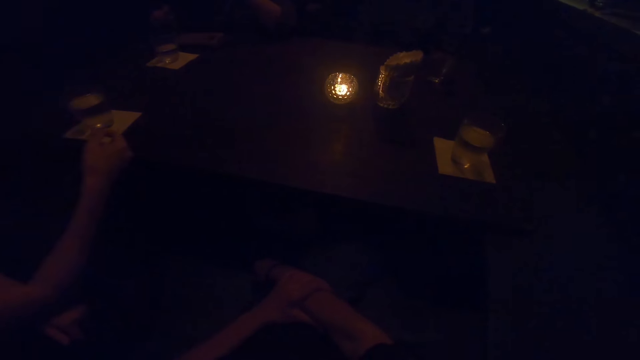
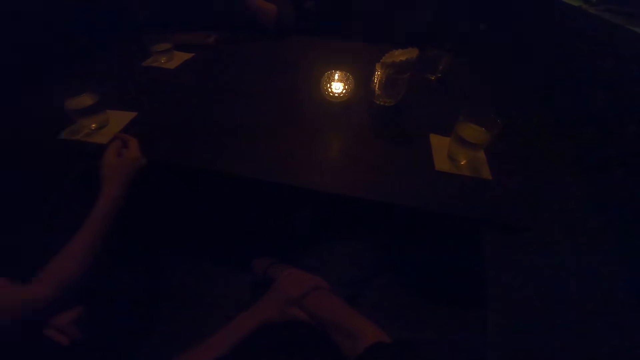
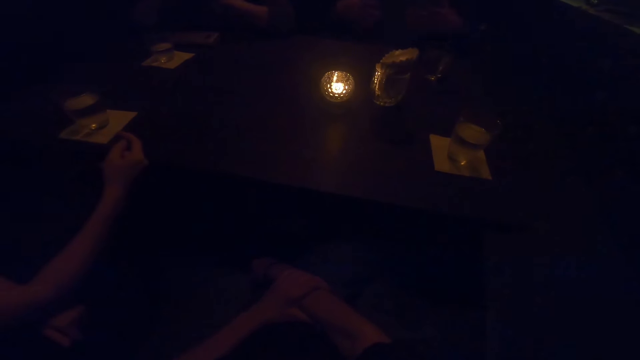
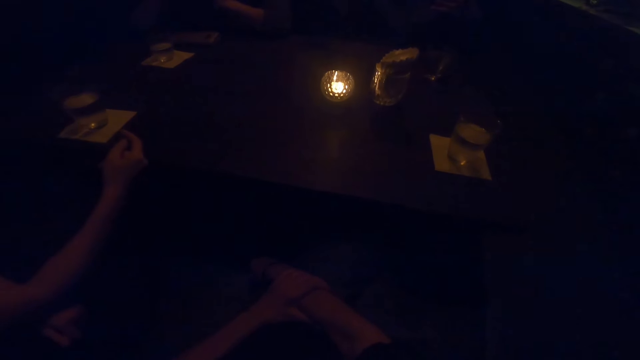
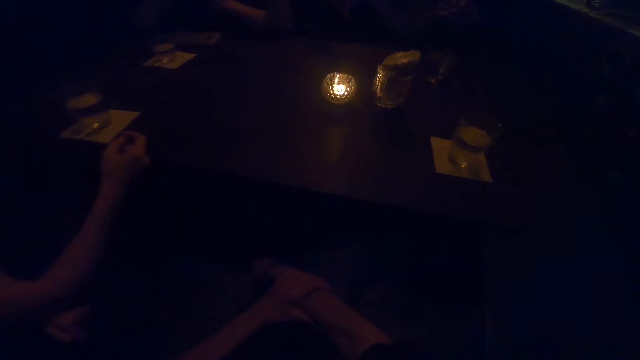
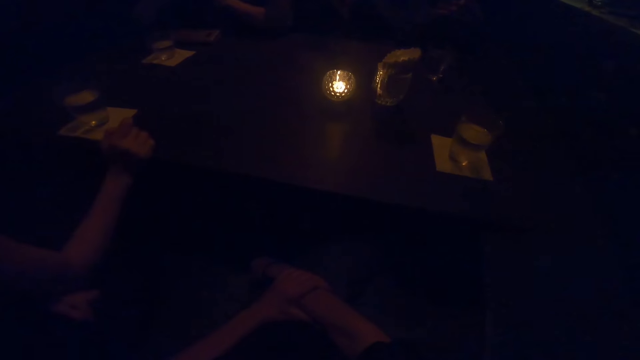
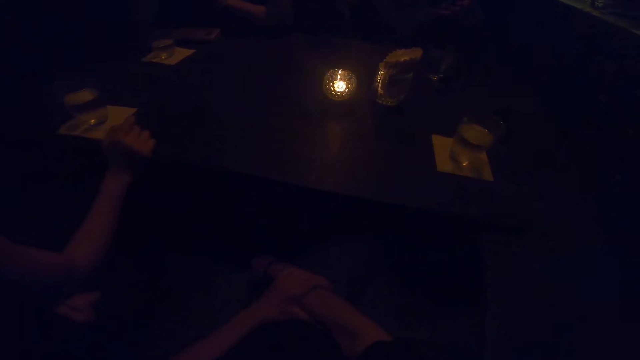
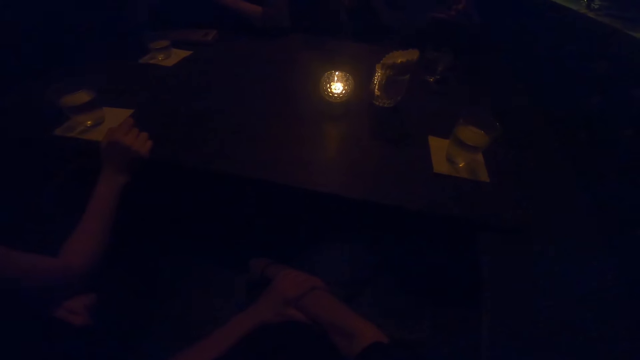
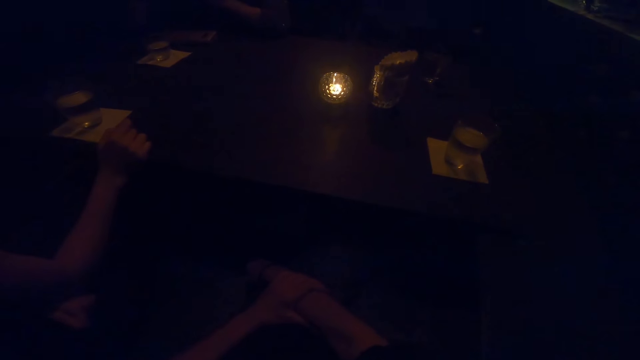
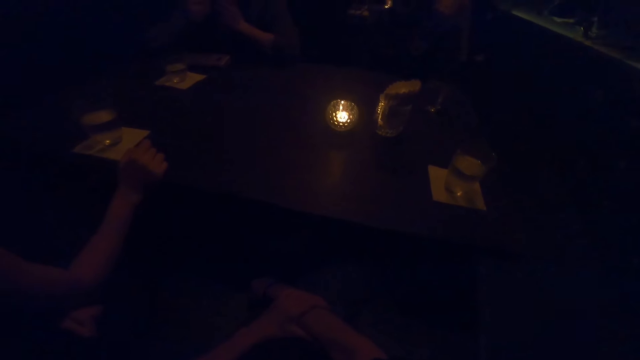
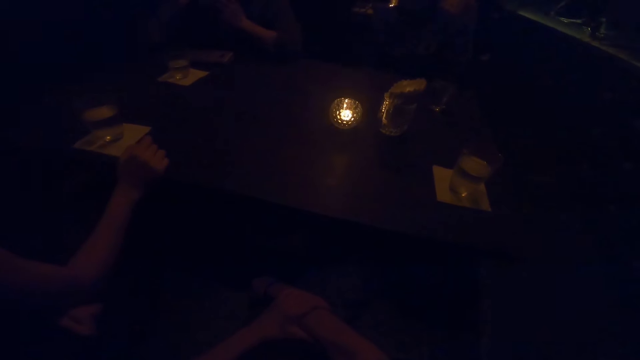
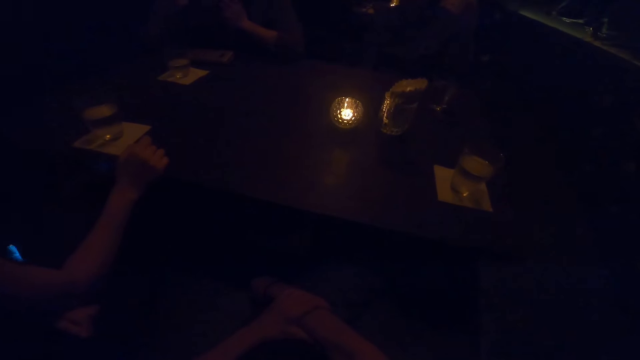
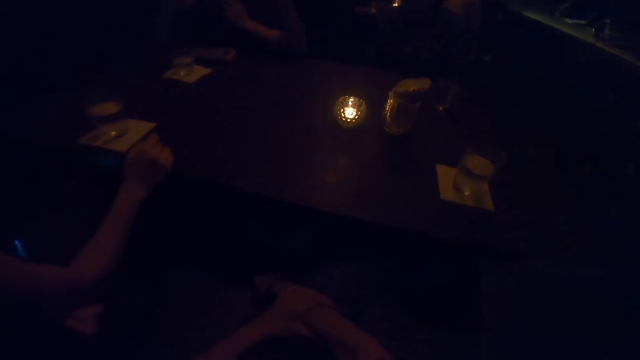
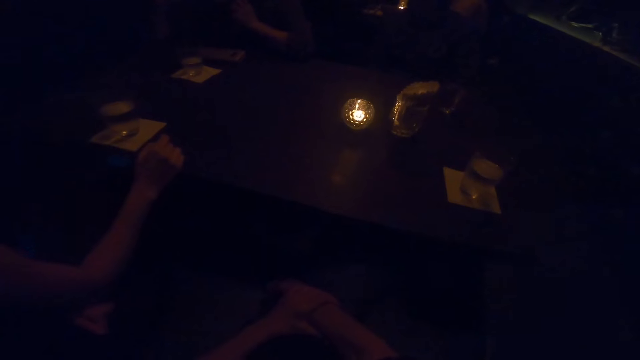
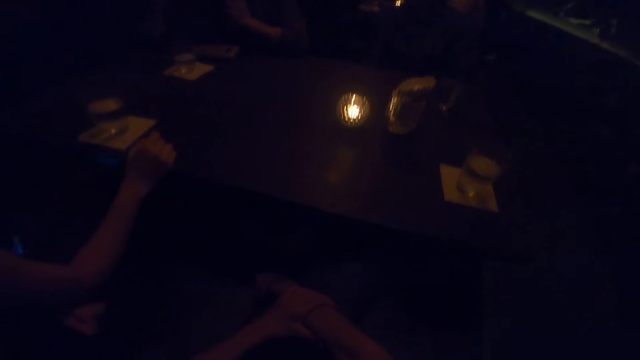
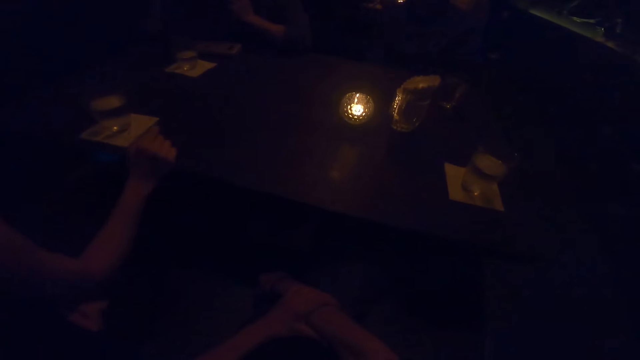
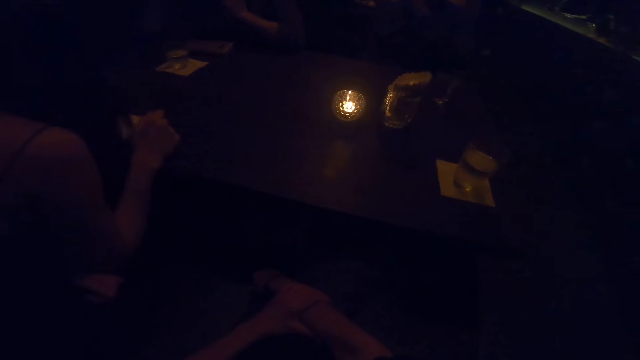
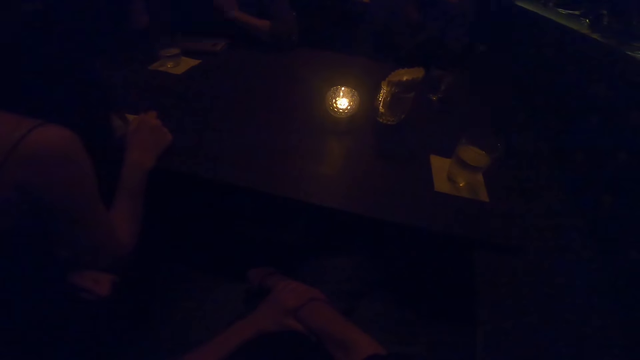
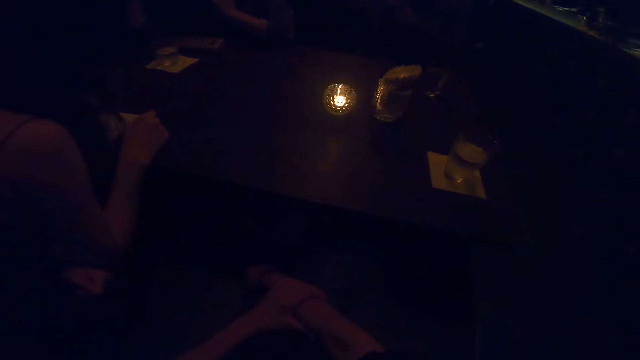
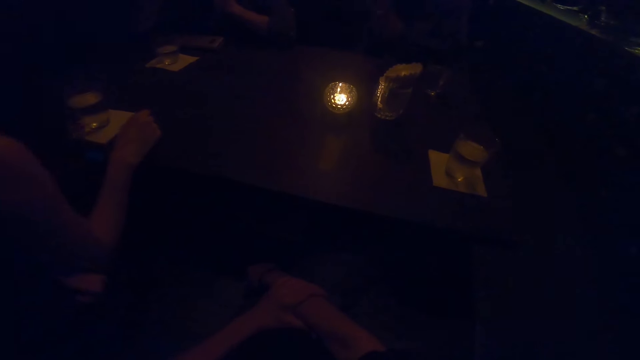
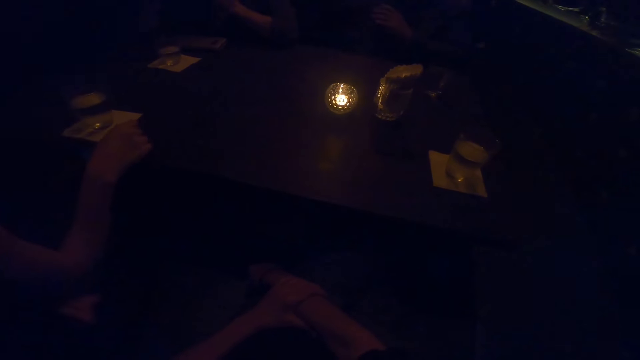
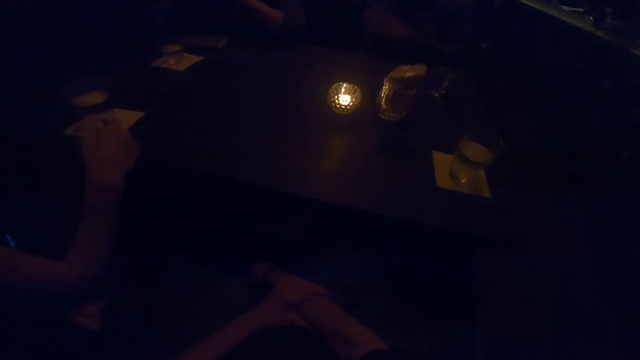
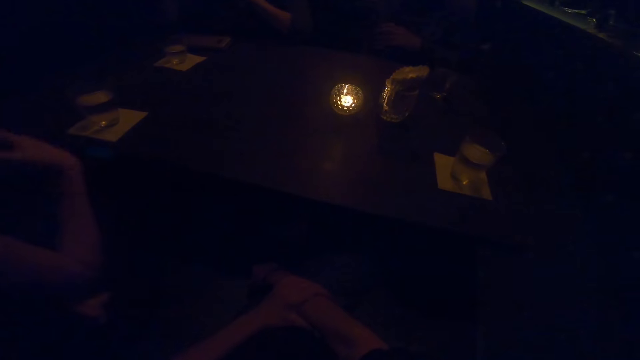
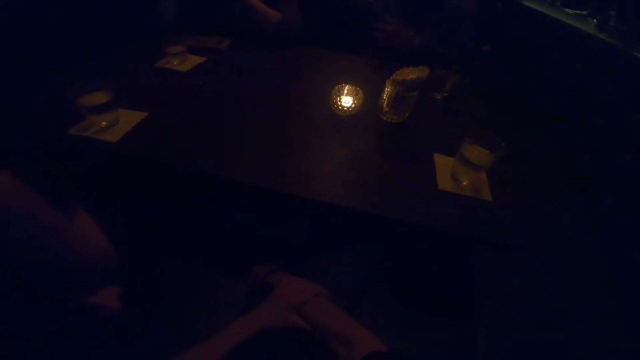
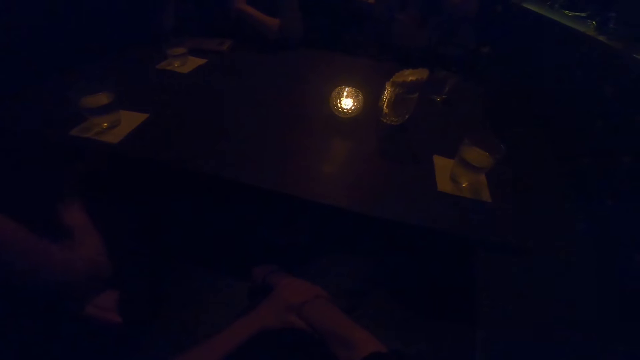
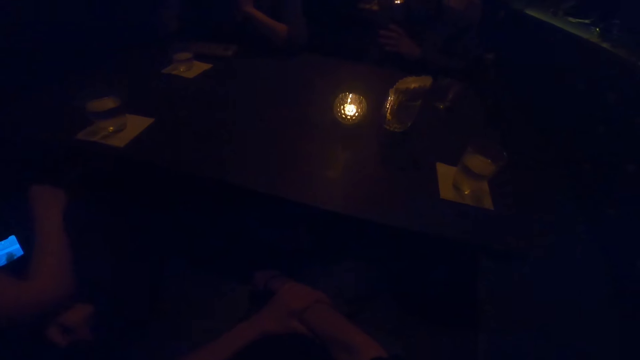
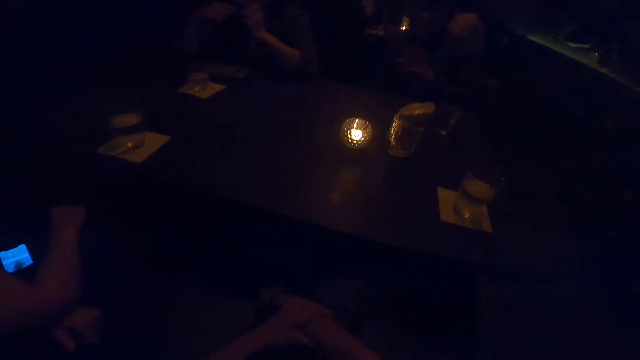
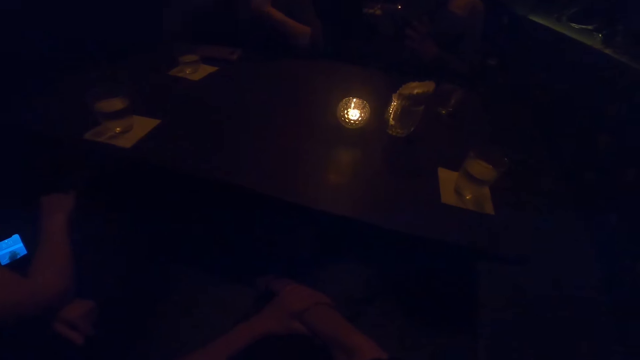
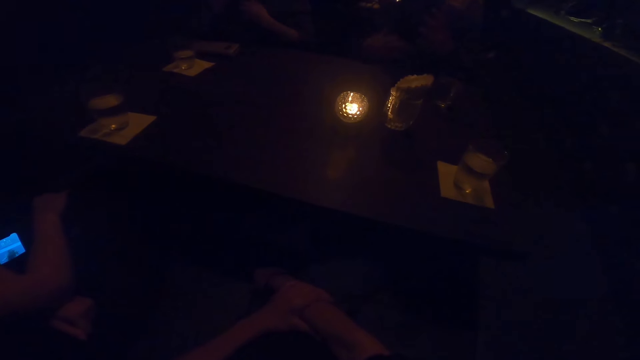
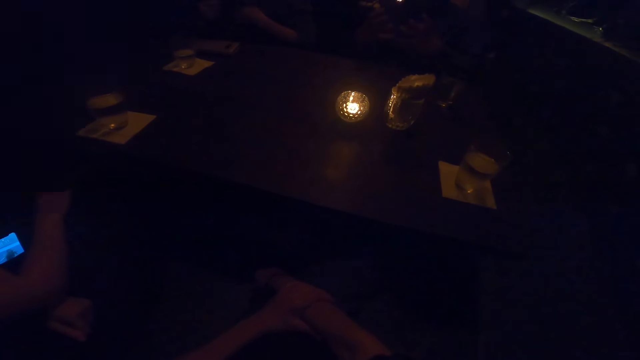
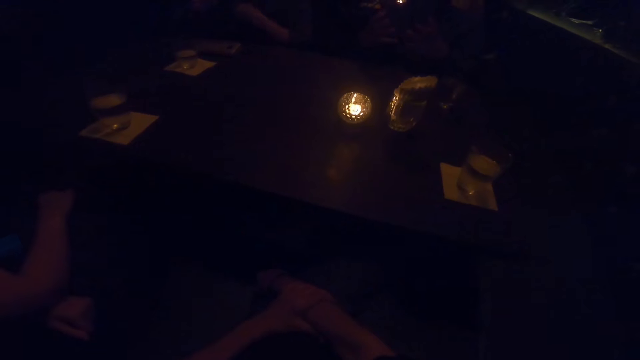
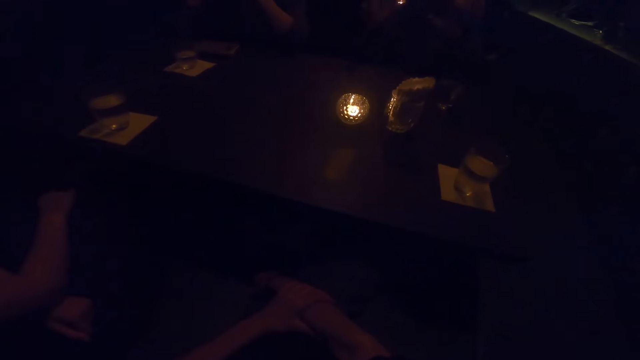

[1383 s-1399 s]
A woman places her right hand on the table and demonstrates with her hand. A man moves his hands. The woman removes her right hand from the table.

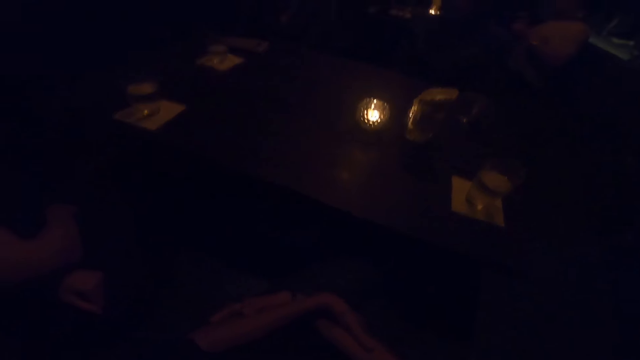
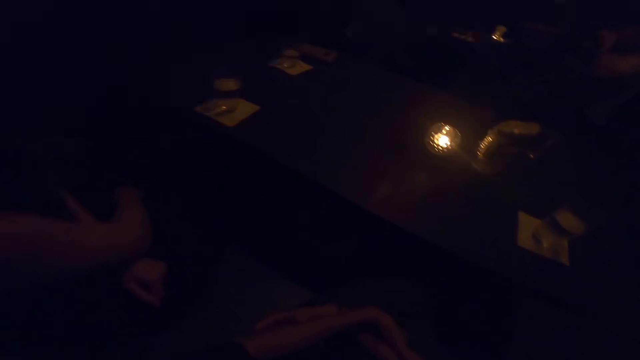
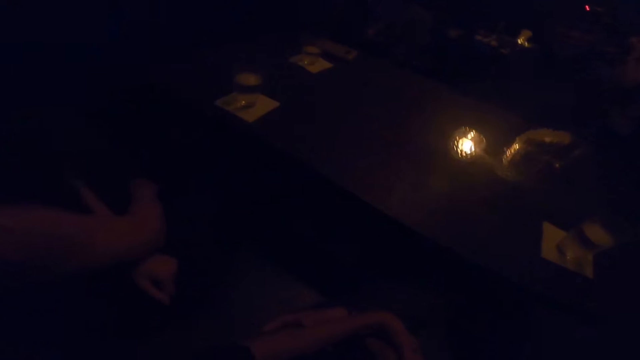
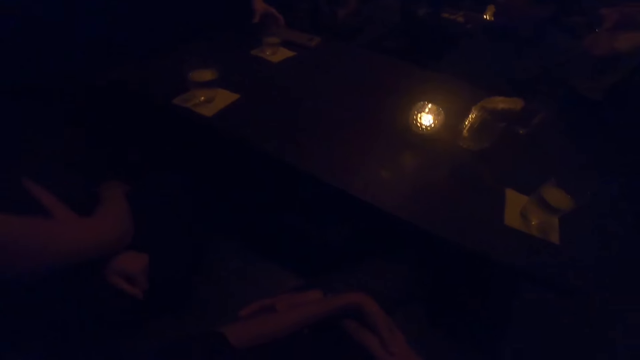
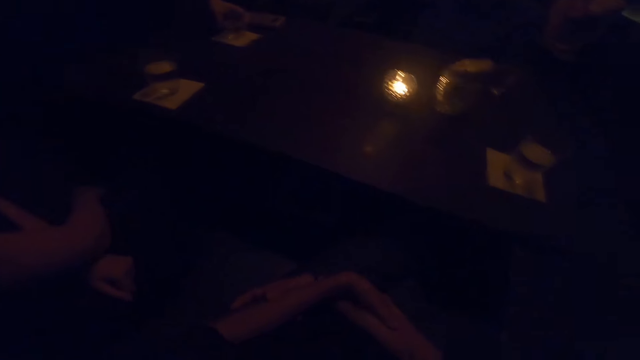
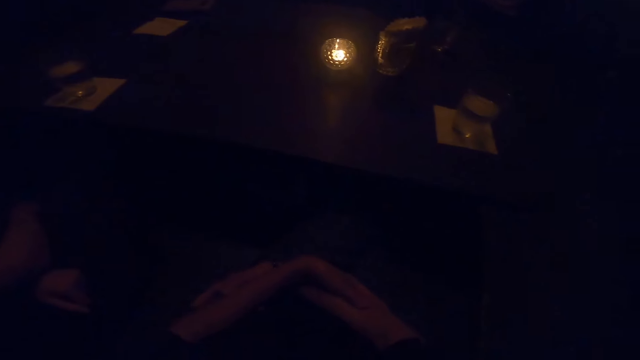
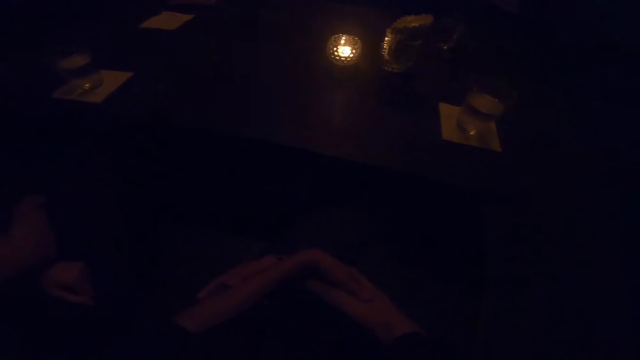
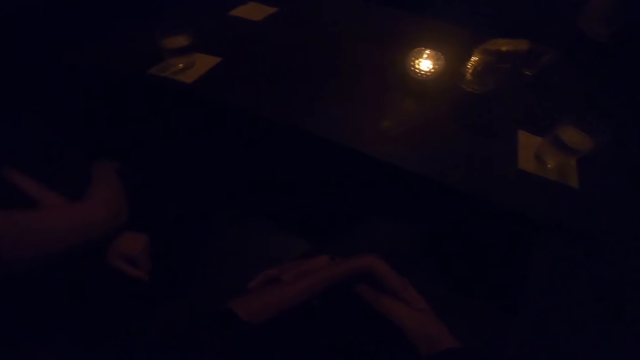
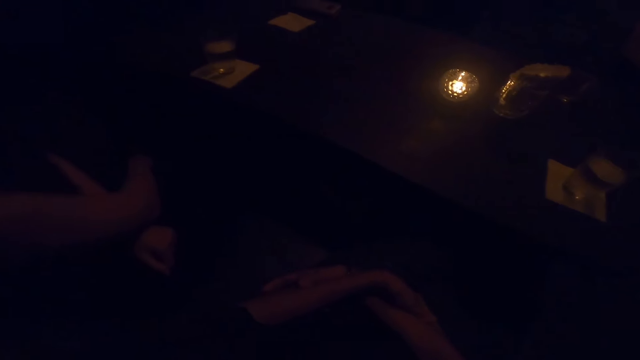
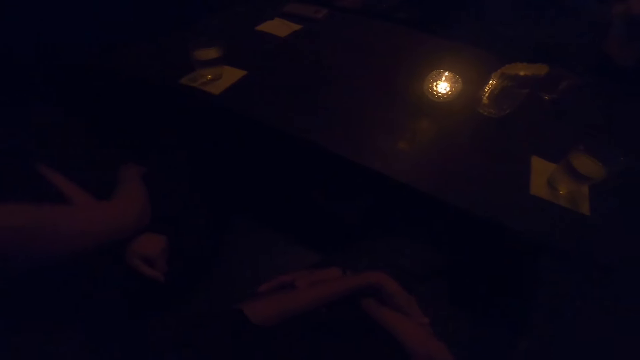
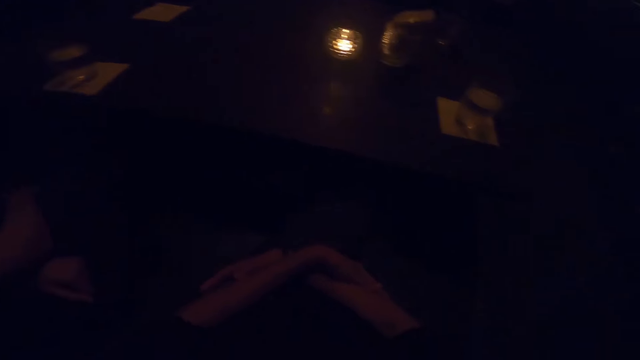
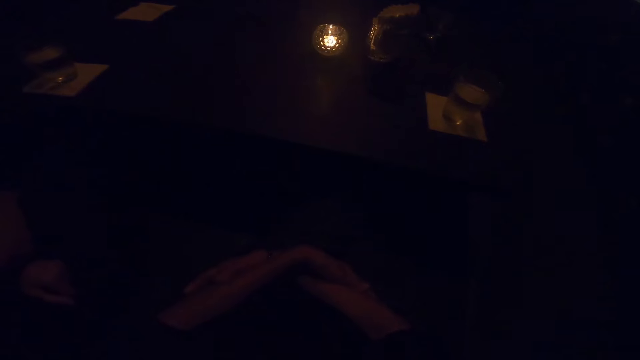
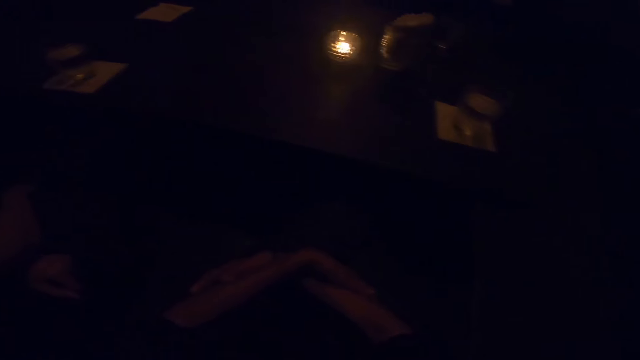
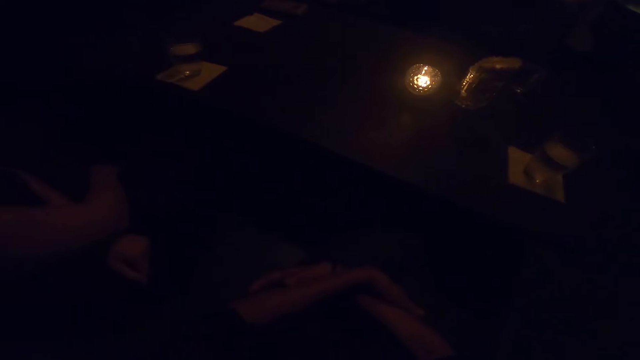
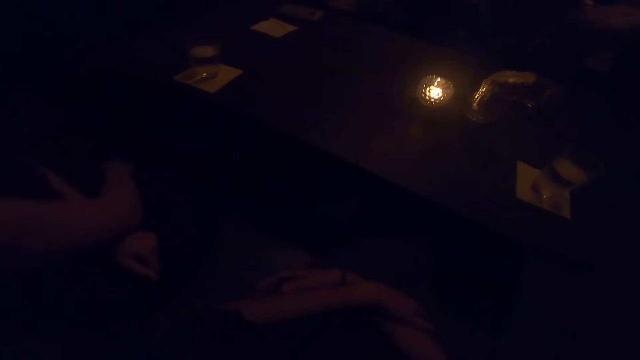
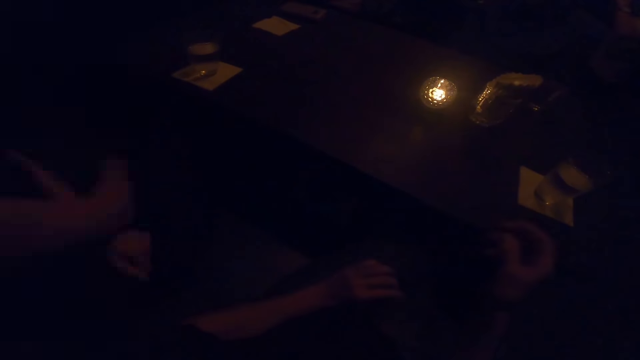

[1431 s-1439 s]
A woman picks up a cup of water from the table with her left hand. The camera wearer moves her hands and looks around.
